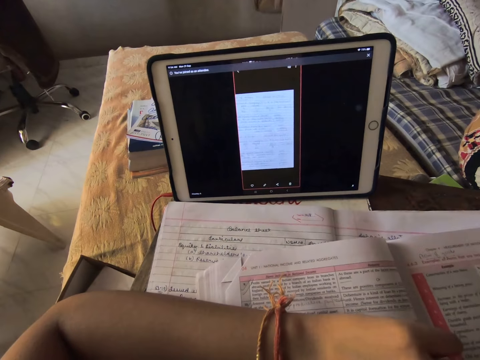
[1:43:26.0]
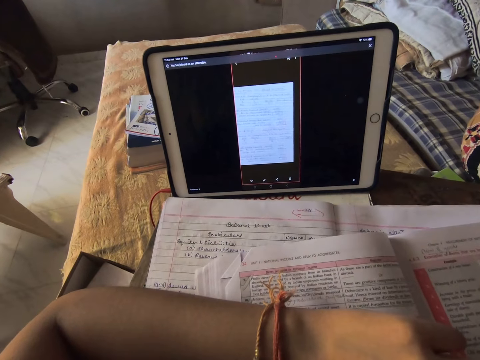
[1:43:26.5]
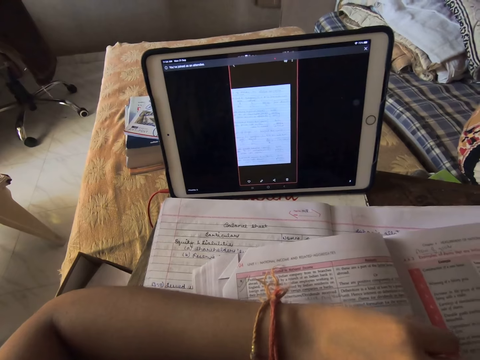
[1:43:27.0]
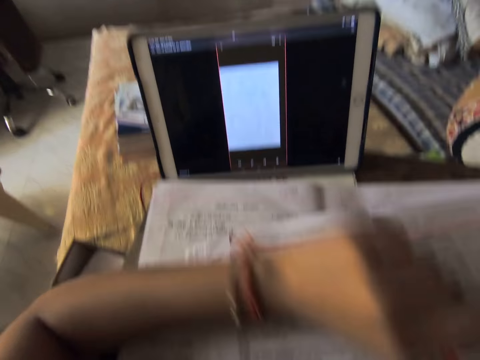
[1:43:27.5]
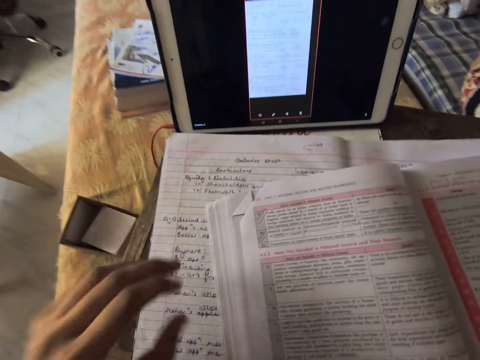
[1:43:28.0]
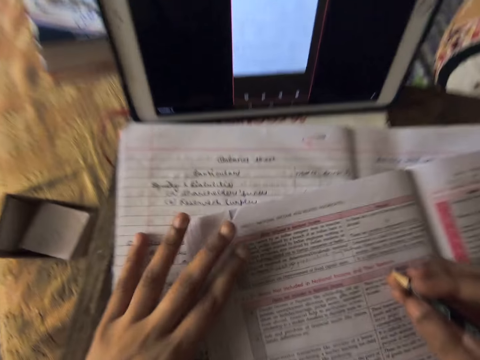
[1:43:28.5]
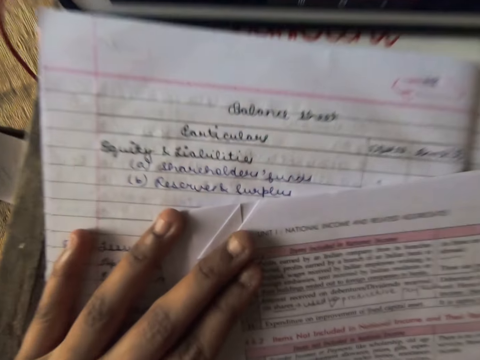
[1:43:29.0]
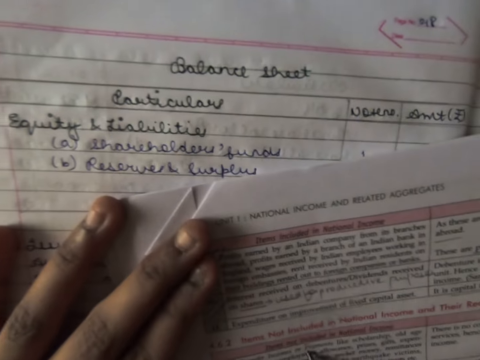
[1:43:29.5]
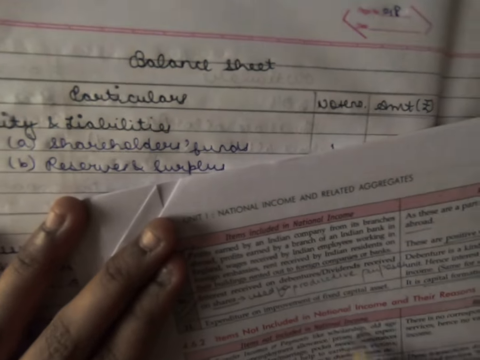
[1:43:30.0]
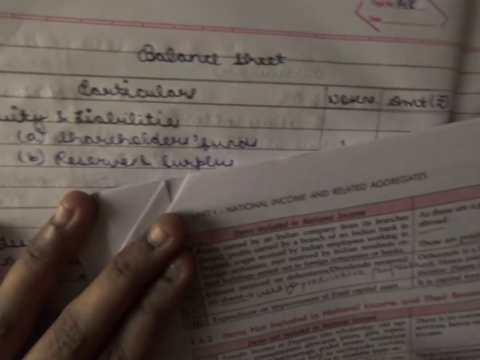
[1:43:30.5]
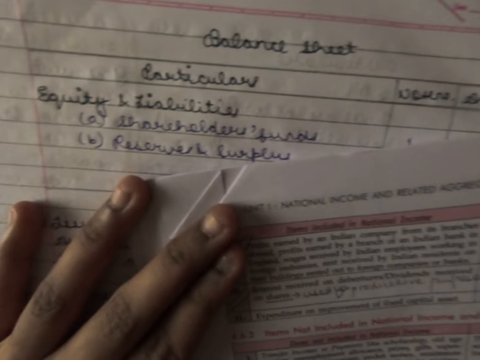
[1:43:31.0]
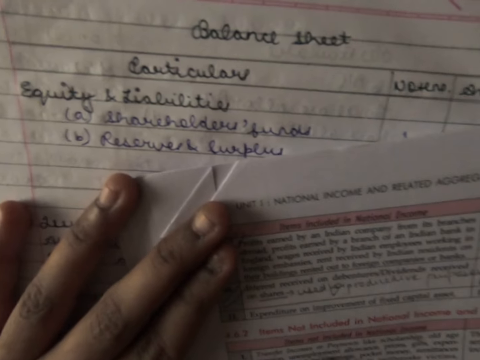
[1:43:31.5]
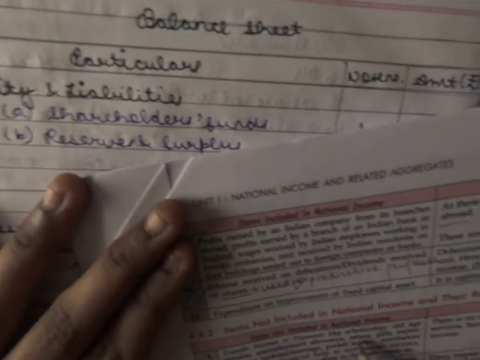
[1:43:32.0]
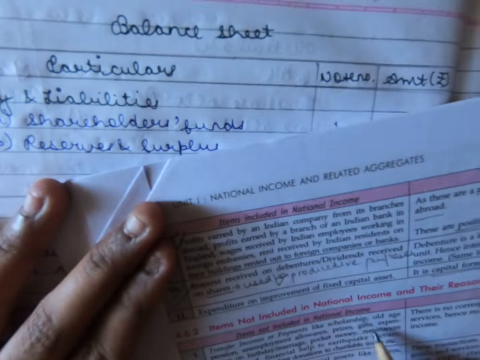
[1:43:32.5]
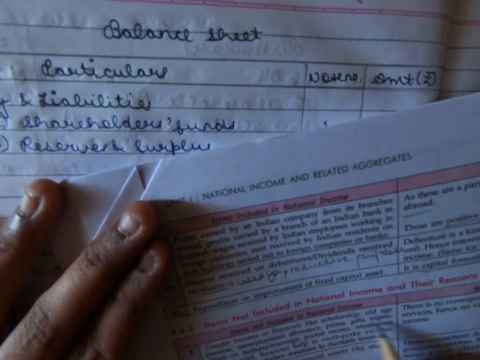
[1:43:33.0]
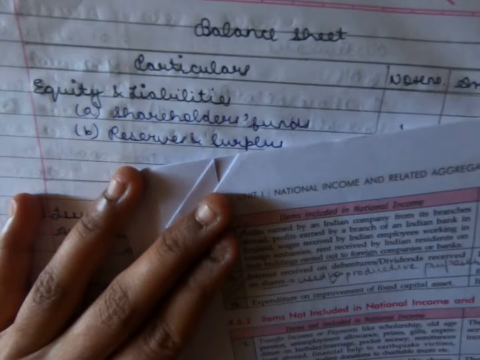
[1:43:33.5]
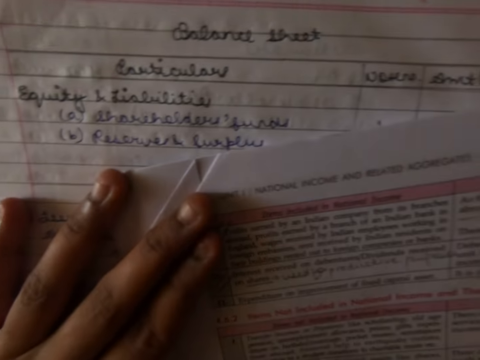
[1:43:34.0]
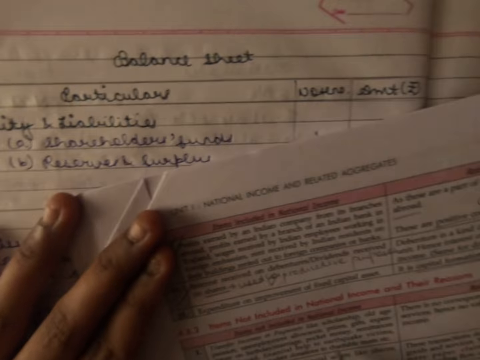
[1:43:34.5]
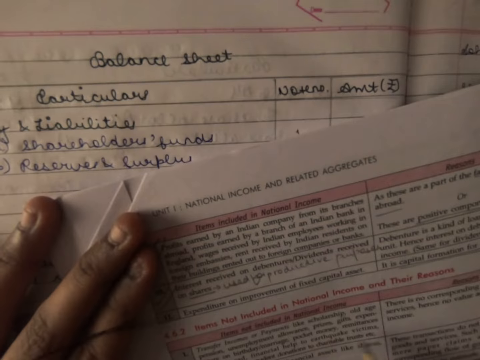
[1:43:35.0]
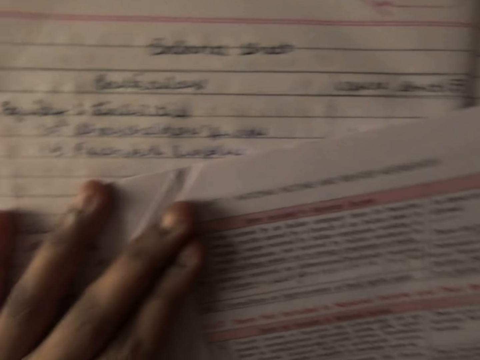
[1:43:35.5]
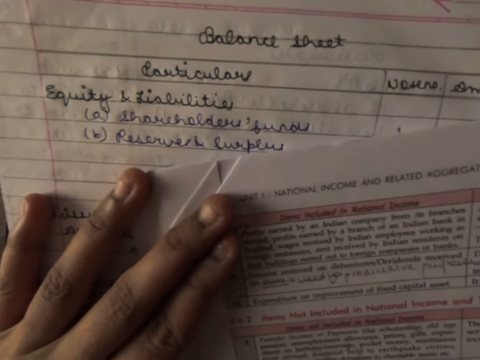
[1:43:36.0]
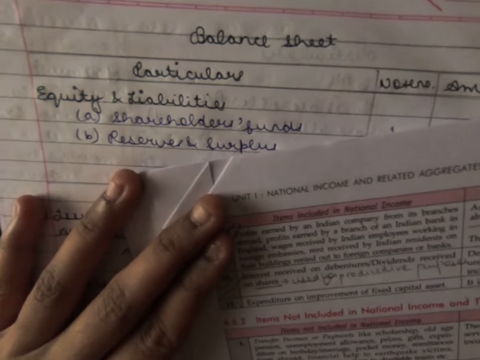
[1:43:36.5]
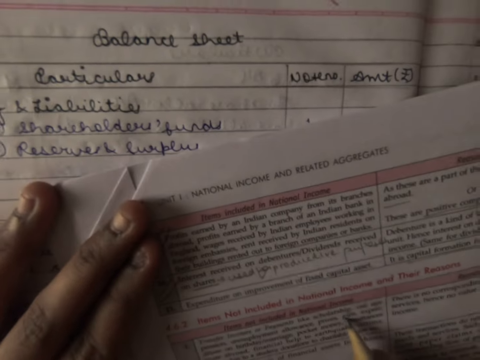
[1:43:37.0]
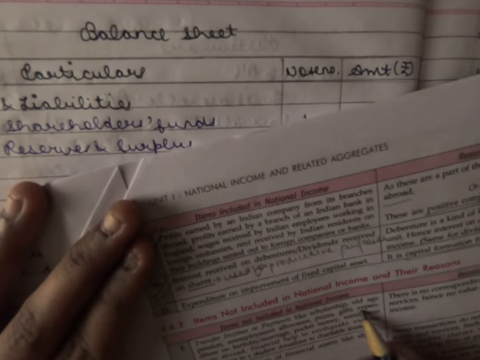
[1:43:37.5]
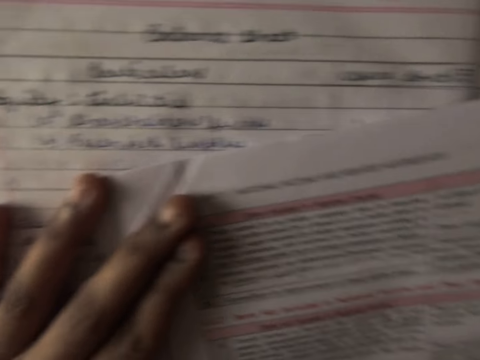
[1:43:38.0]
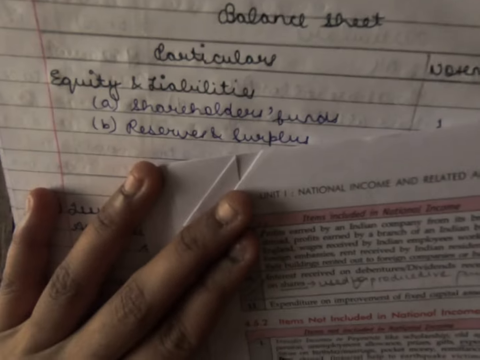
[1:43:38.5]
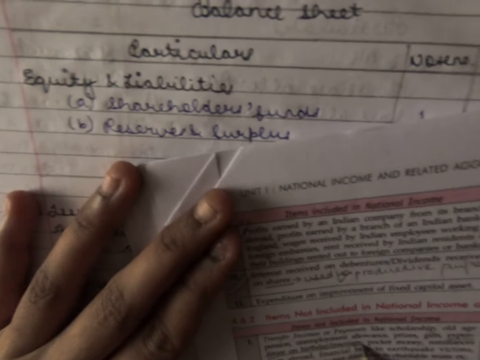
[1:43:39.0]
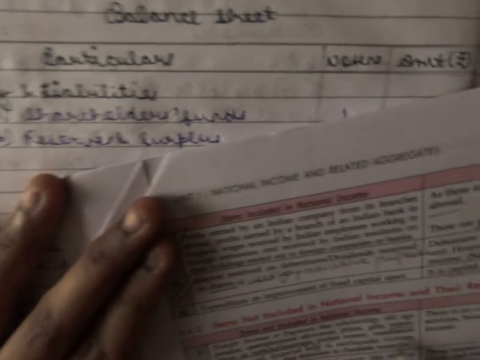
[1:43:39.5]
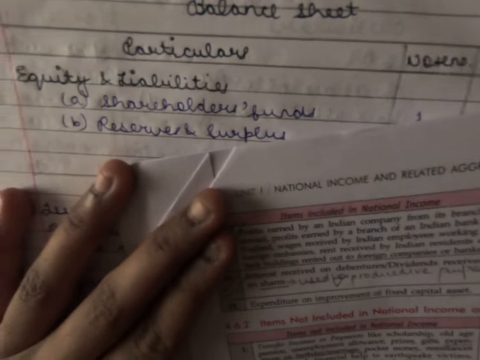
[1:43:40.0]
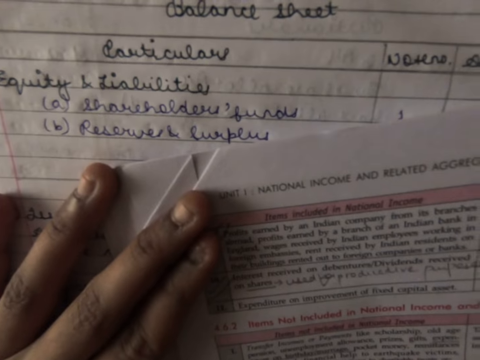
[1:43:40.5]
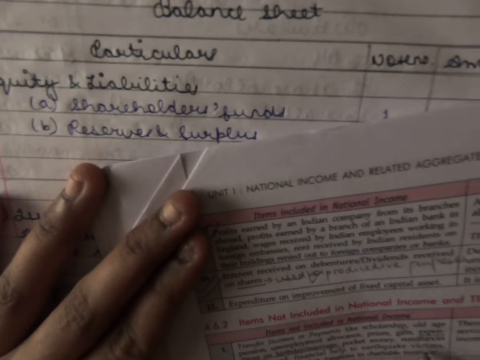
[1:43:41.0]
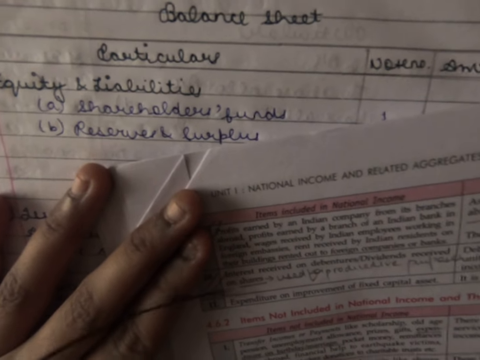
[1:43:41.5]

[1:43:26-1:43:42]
The camera wearer points at the book with a pencil. She reads through the book in front of her. She underlines words on the book.

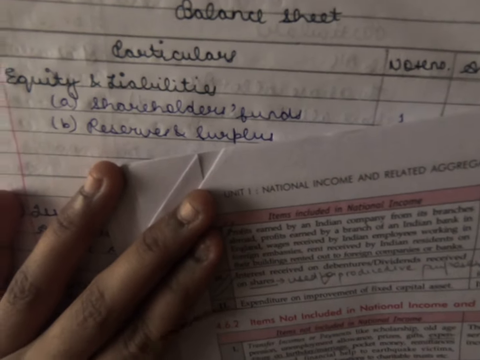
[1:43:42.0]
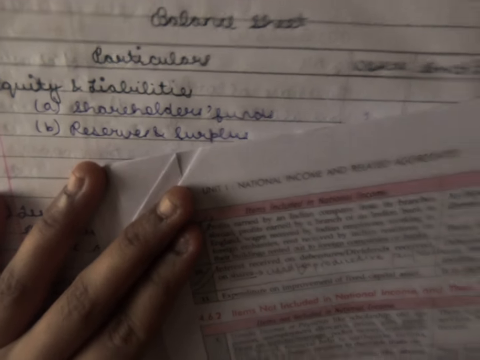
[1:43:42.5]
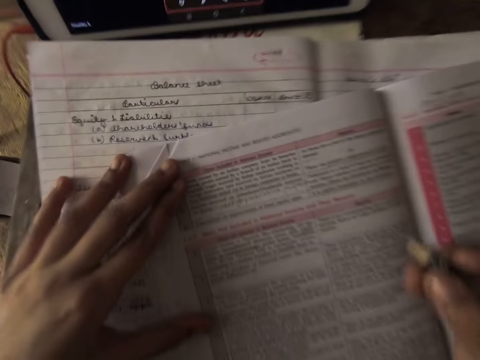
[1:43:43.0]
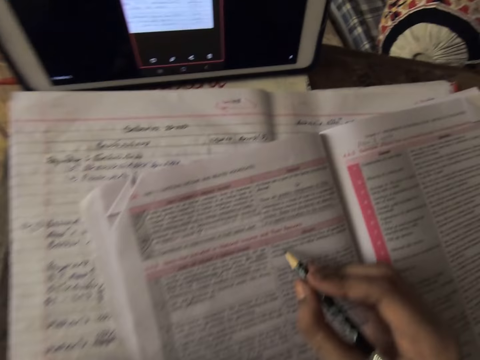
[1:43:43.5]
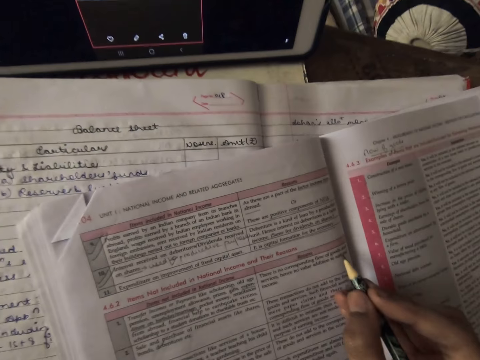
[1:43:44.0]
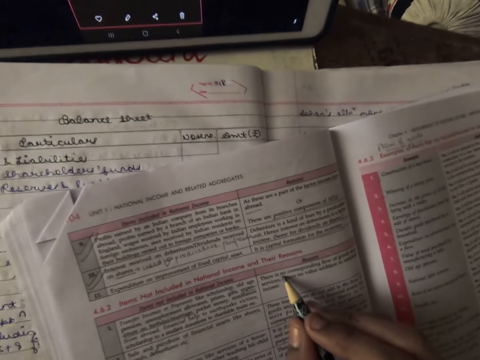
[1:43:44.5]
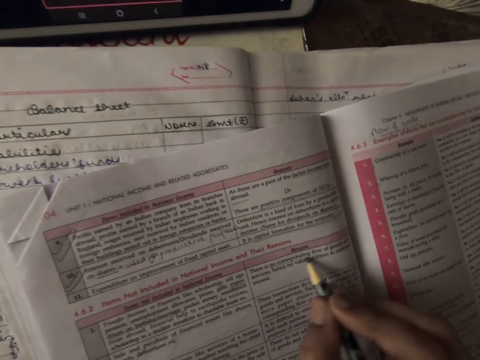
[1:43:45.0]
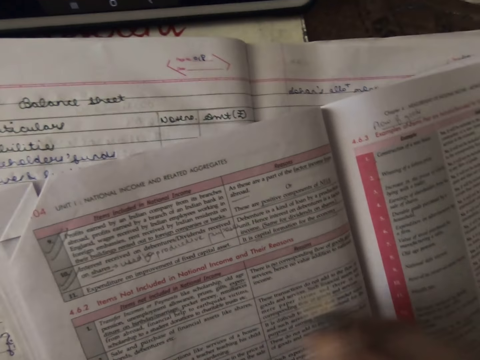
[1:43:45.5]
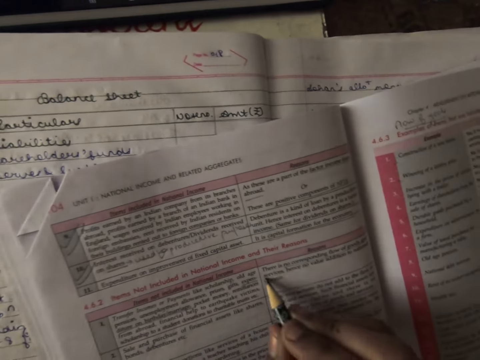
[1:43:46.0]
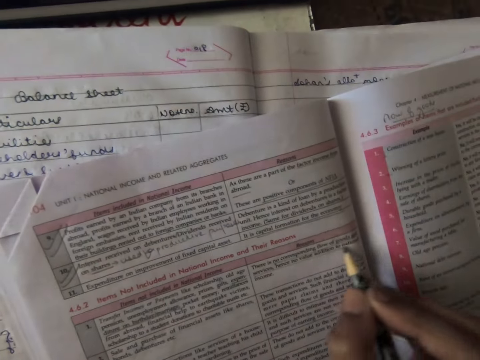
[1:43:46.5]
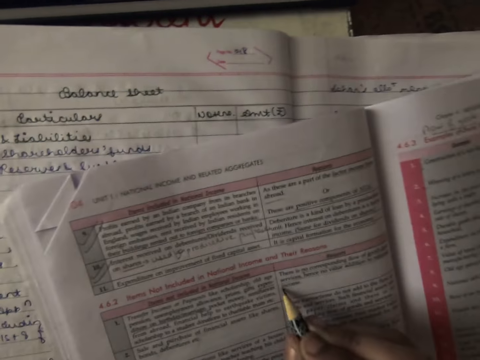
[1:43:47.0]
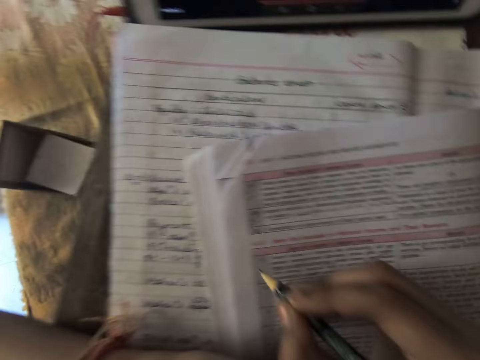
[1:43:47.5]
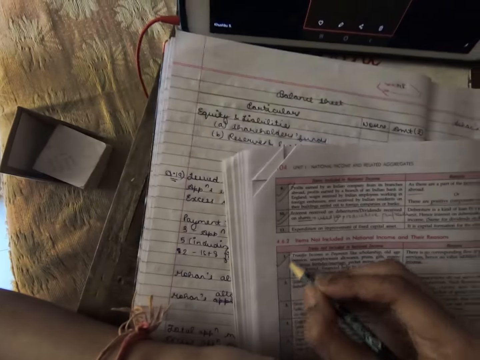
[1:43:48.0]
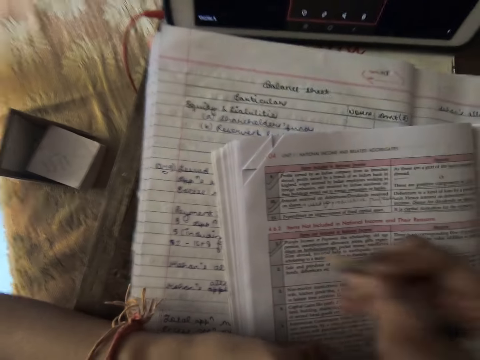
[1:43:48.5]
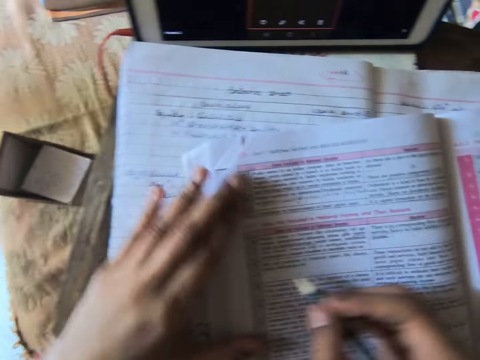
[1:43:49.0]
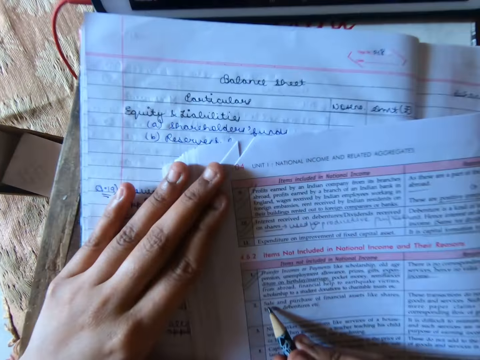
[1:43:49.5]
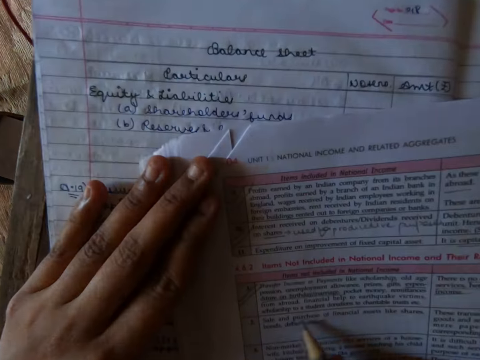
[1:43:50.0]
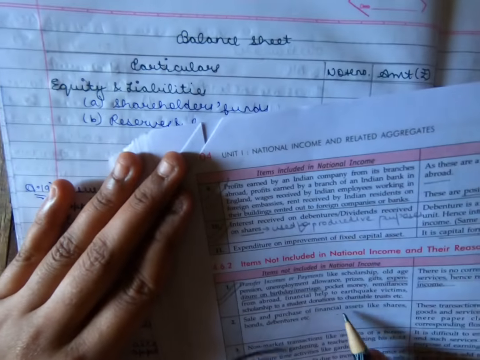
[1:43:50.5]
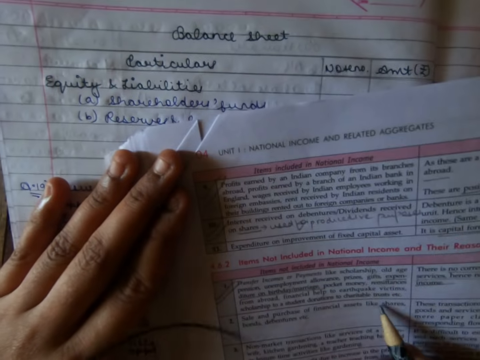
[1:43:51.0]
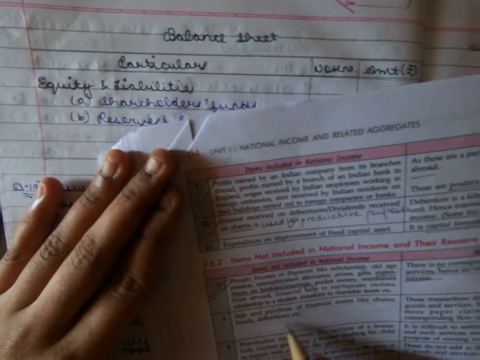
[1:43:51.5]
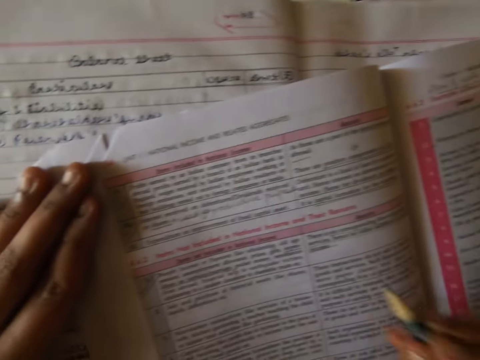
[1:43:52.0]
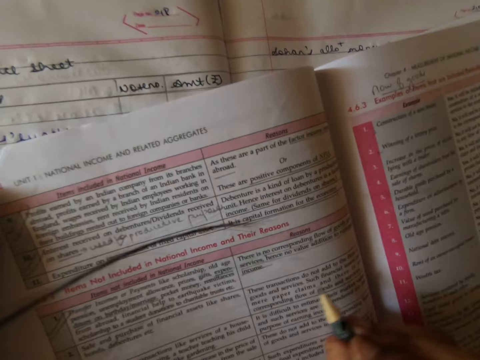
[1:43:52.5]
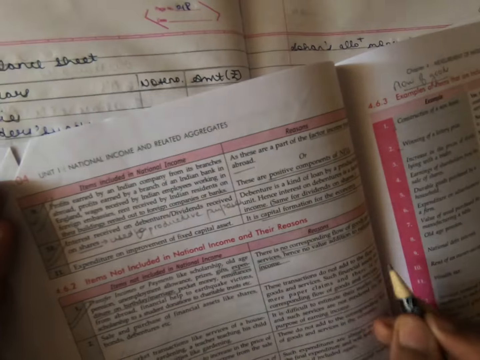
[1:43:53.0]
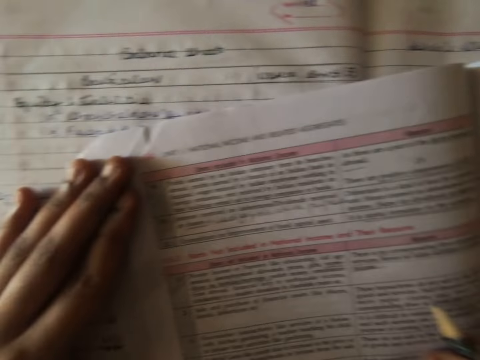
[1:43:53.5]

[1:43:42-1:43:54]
The camera wearer underlines words on the book. They mark the book with a pencil. They point at the book with the pencil.
